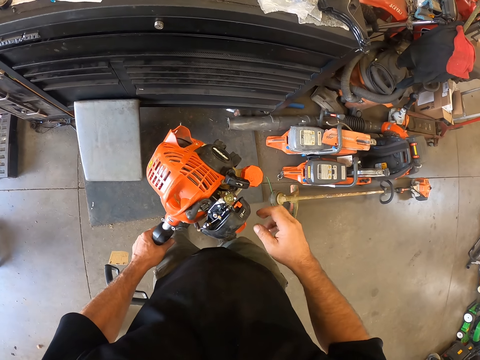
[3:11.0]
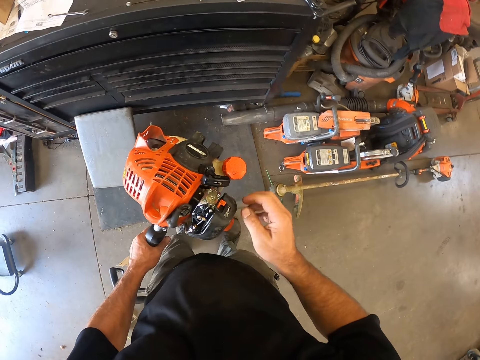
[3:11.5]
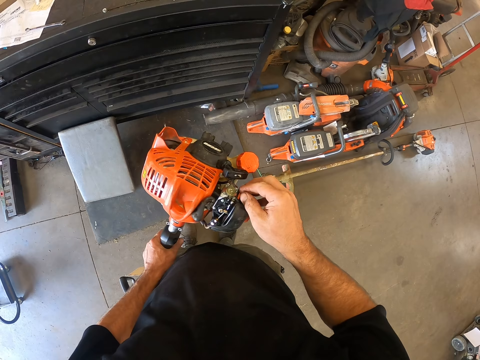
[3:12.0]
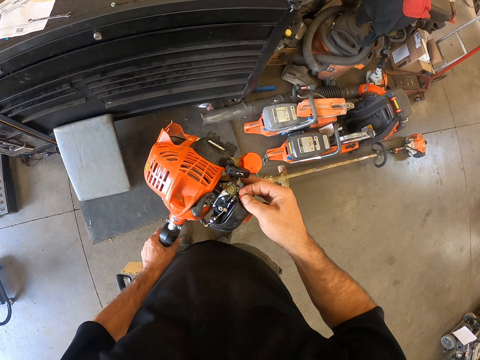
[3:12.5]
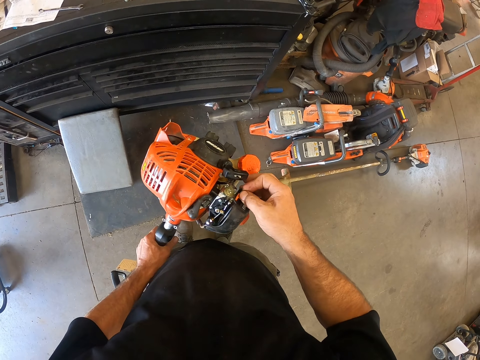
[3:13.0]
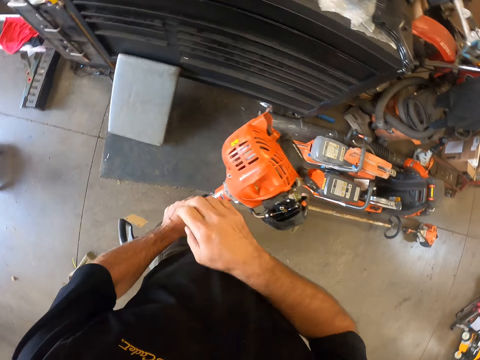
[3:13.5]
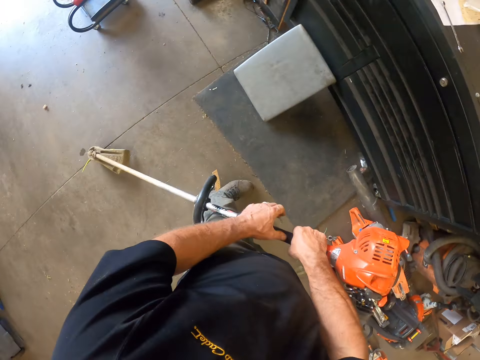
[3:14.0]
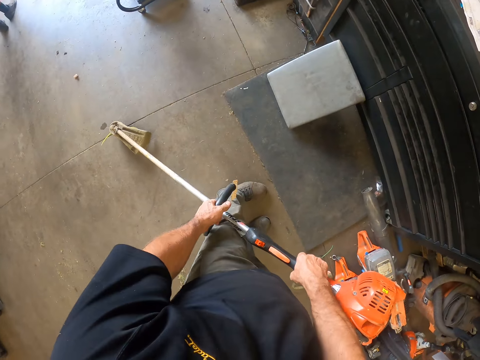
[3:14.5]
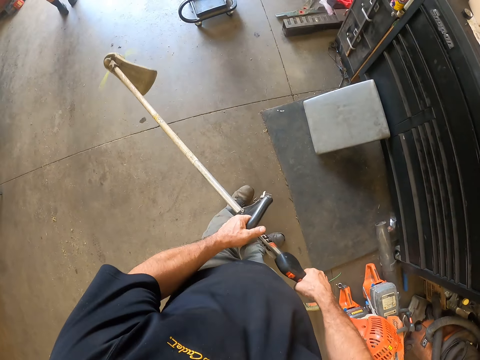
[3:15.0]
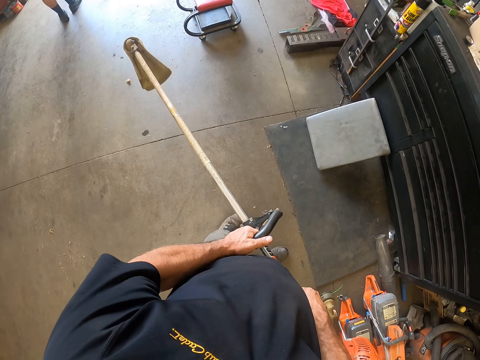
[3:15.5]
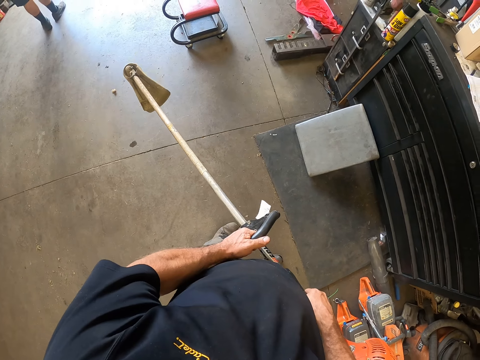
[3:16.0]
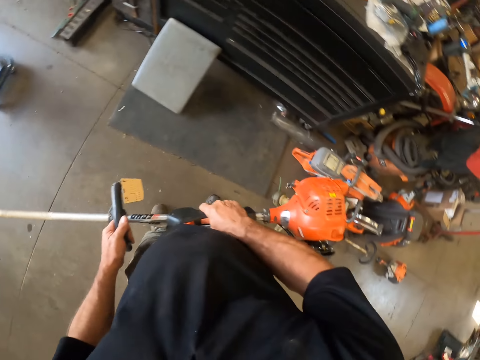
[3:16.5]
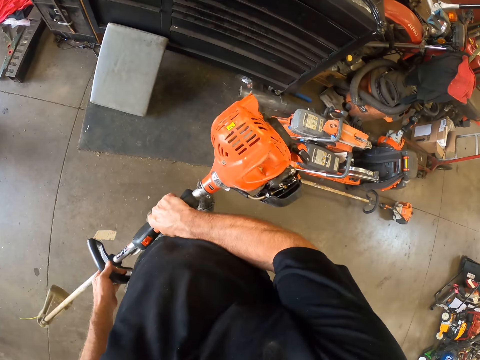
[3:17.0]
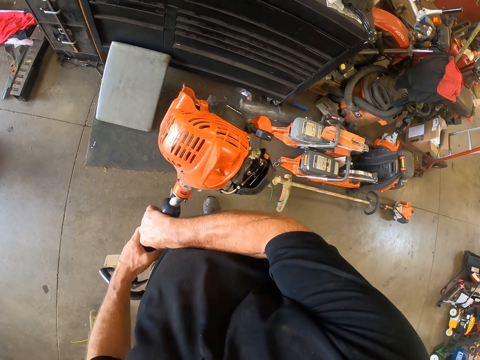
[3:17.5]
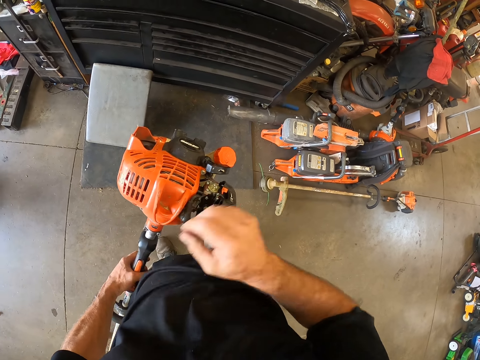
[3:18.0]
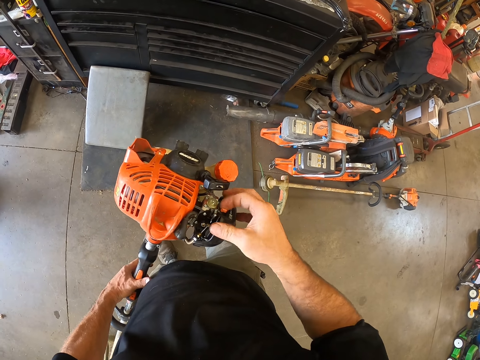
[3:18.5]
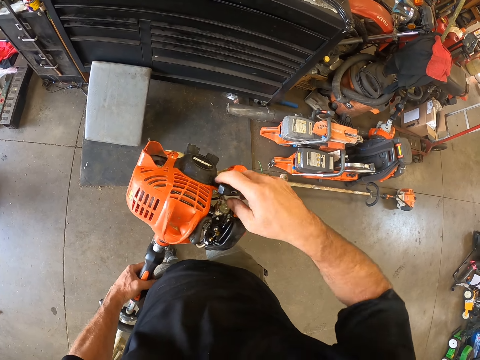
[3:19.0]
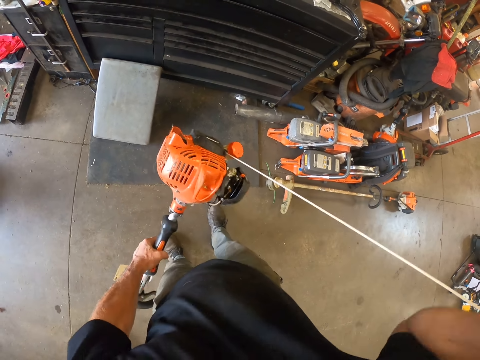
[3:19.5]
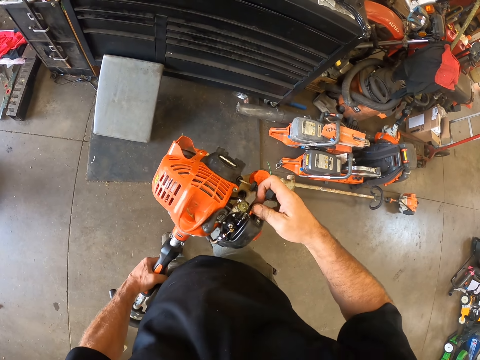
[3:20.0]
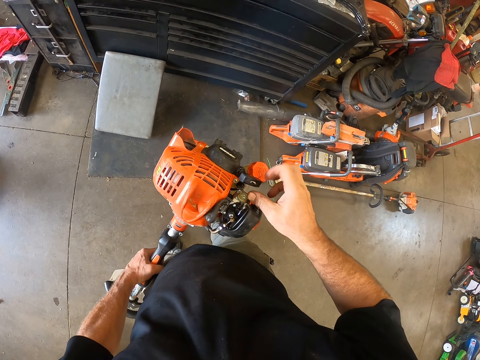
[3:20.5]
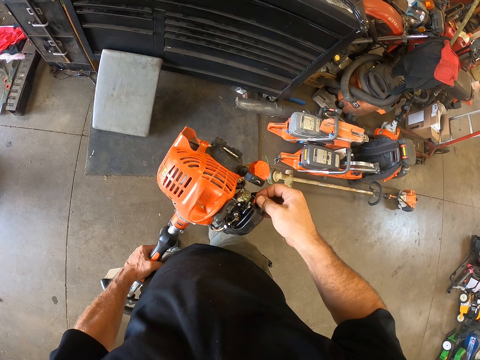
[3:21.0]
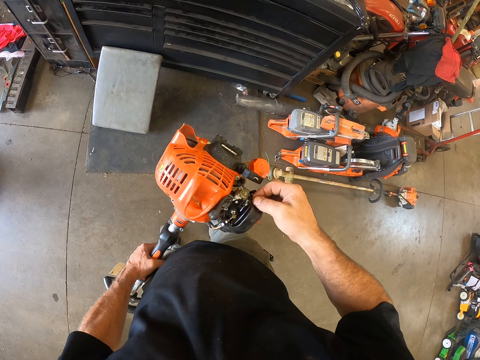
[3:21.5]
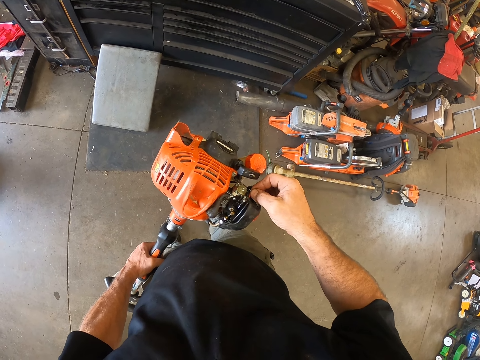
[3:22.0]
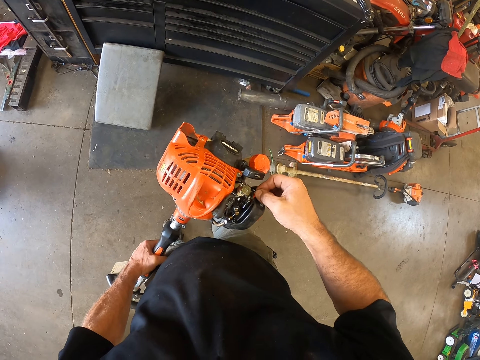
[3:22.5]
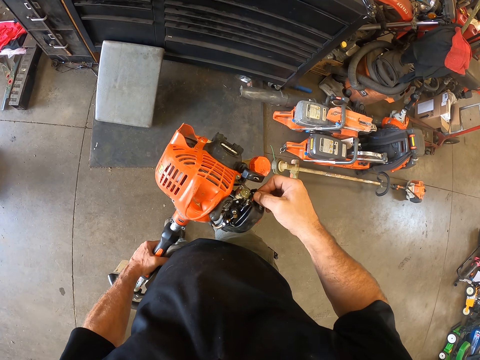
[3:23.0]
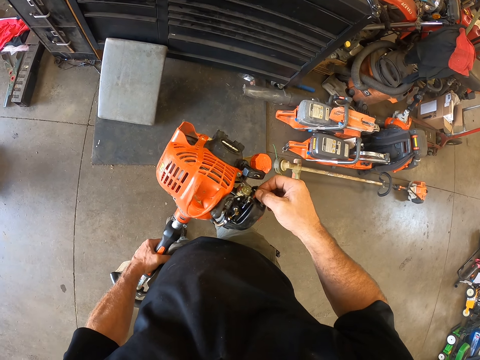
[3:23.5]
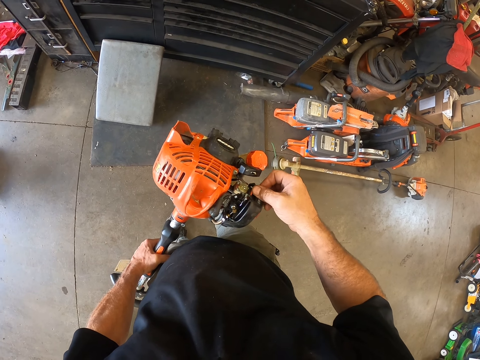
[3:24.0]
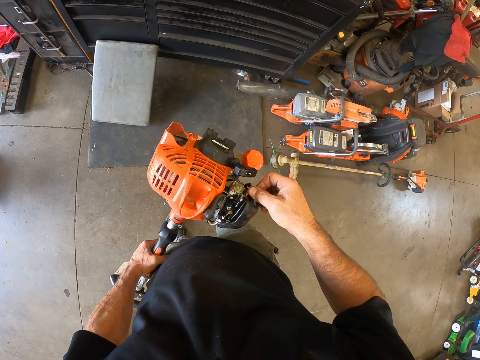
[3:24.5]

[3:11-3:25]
The camera wearer pushes the first switch of the grass trimmer or grass cutting machine with his right hand. He lifts the grass cutting machine. He holds the grass trimmer with both of his hands. He pushes the first switch of the grass trimmer with his right hand. He pulls the starter handle of the grass trimmer with his right hand. He lifts the grass cutting machine. He pushes the first switch of the grass trimmer with his right hand.

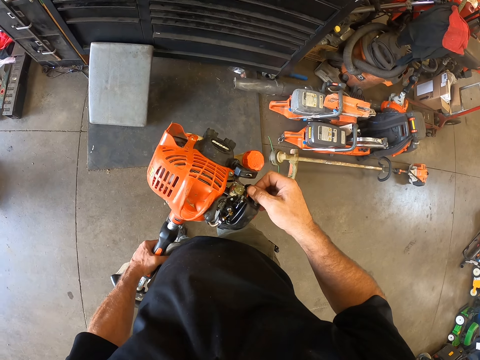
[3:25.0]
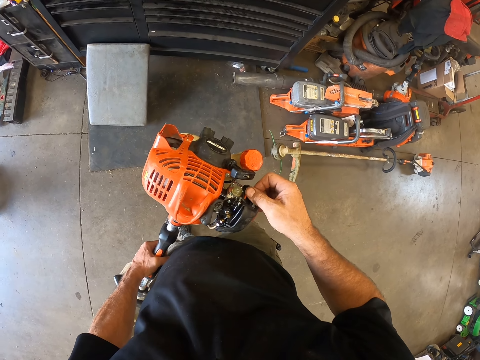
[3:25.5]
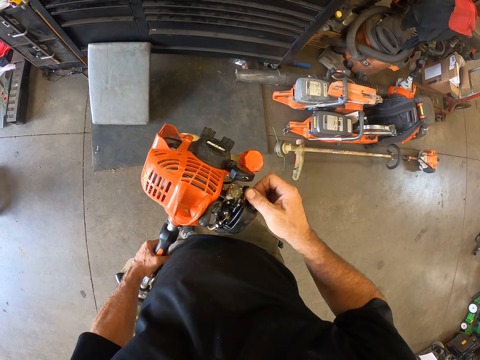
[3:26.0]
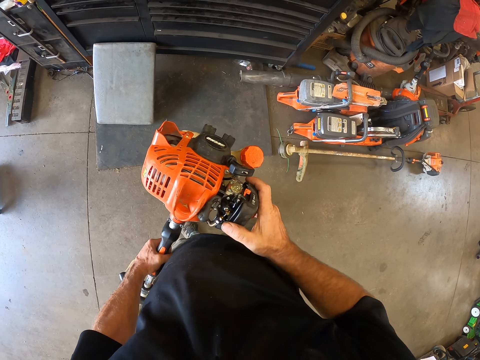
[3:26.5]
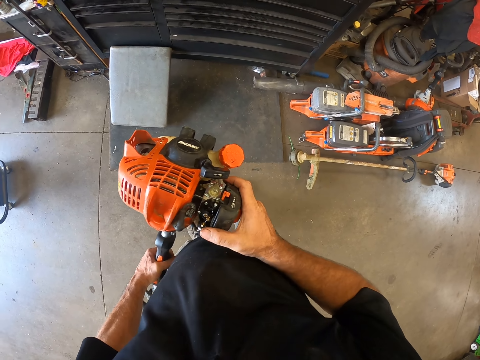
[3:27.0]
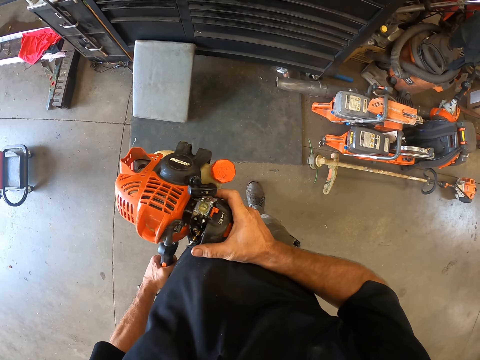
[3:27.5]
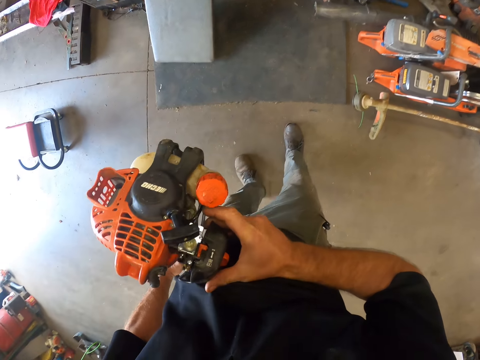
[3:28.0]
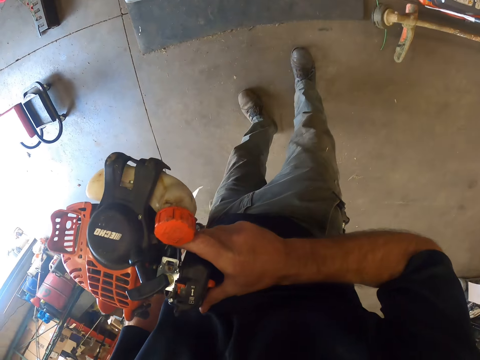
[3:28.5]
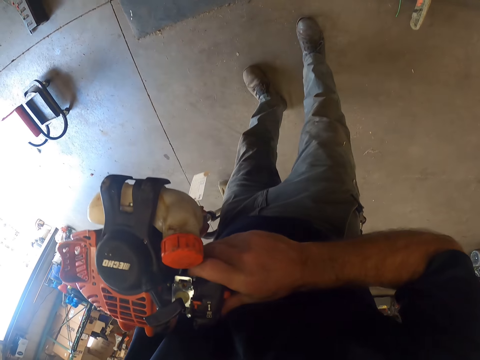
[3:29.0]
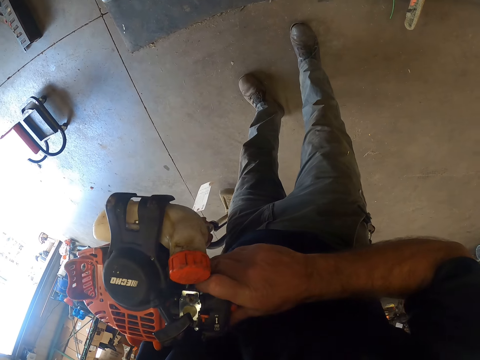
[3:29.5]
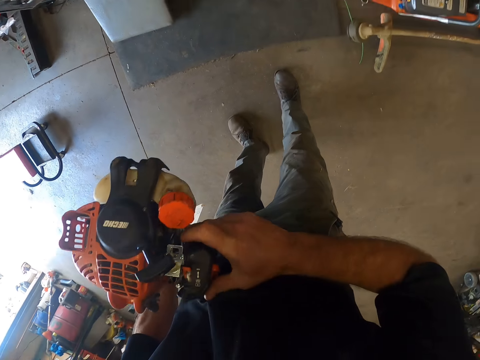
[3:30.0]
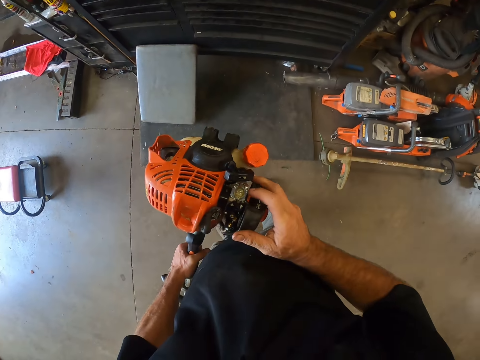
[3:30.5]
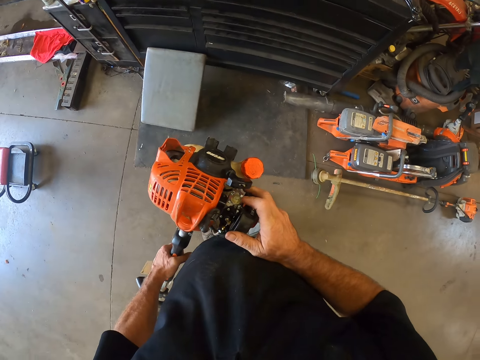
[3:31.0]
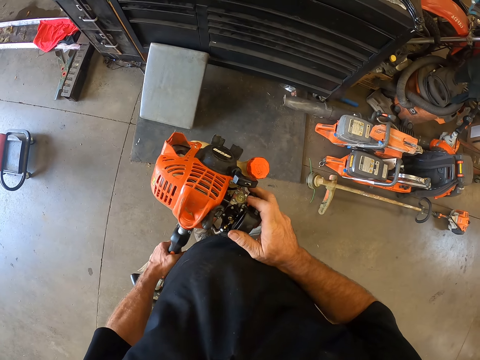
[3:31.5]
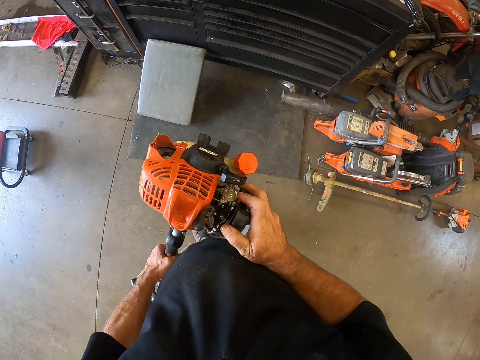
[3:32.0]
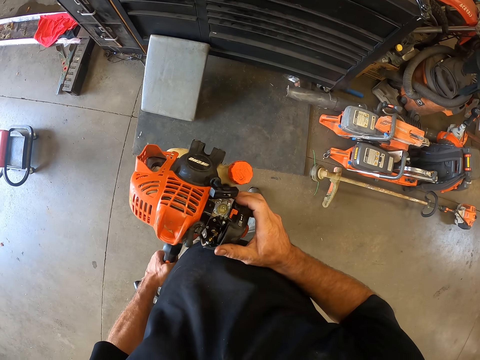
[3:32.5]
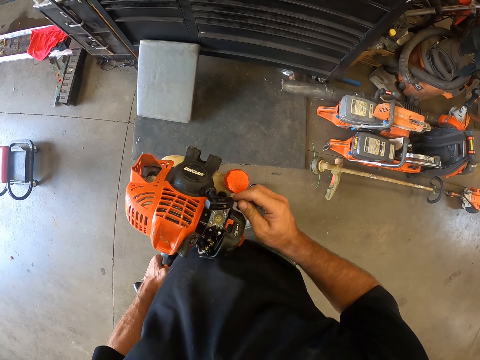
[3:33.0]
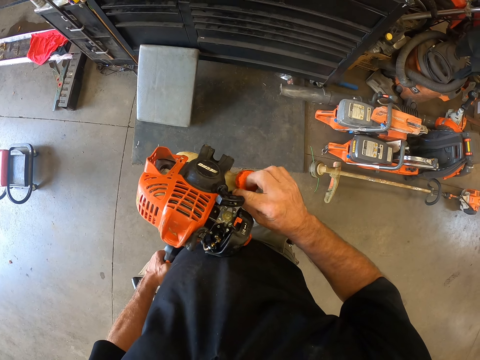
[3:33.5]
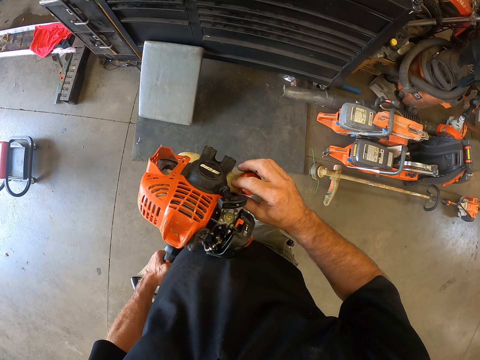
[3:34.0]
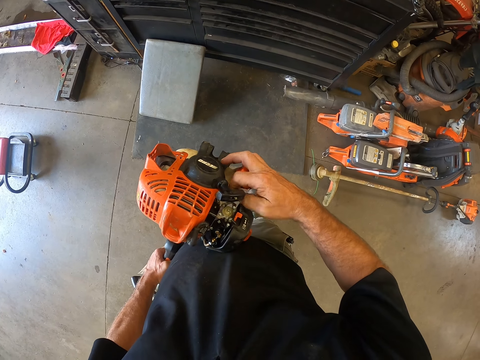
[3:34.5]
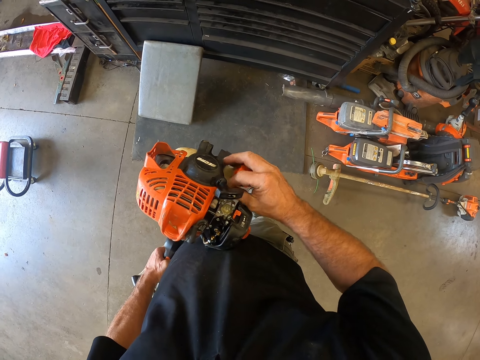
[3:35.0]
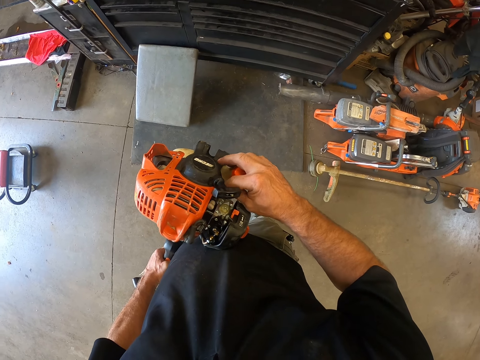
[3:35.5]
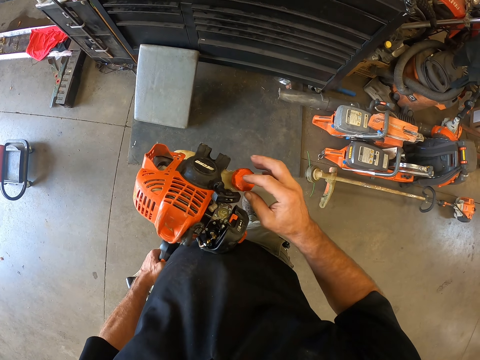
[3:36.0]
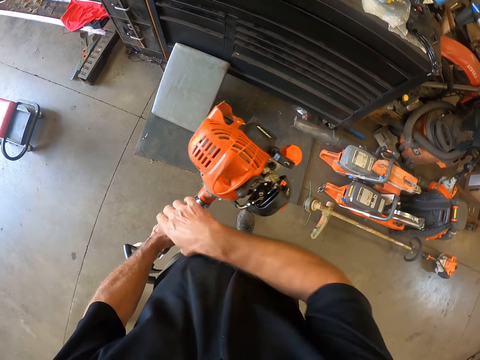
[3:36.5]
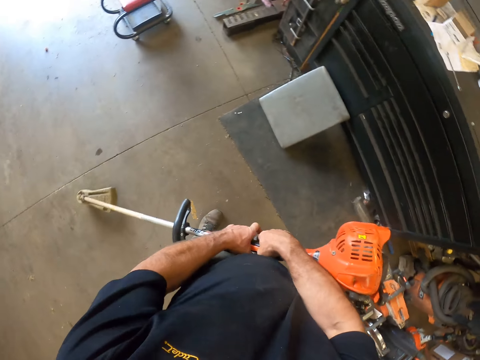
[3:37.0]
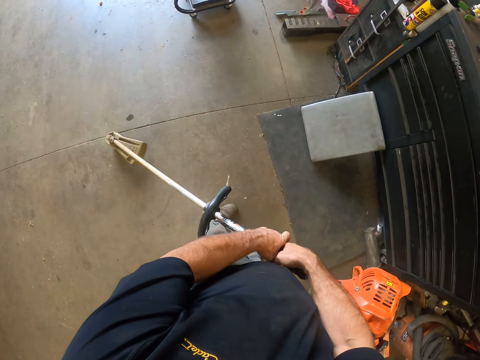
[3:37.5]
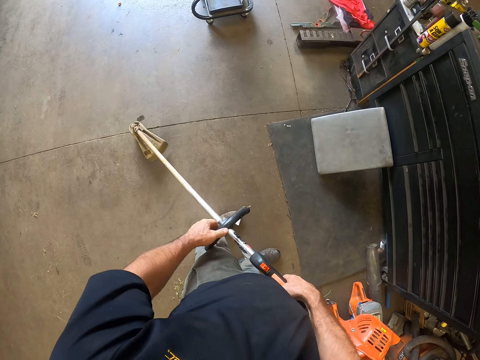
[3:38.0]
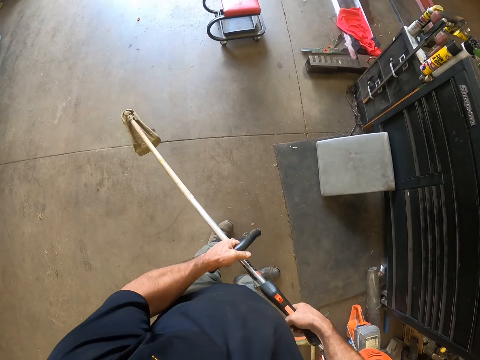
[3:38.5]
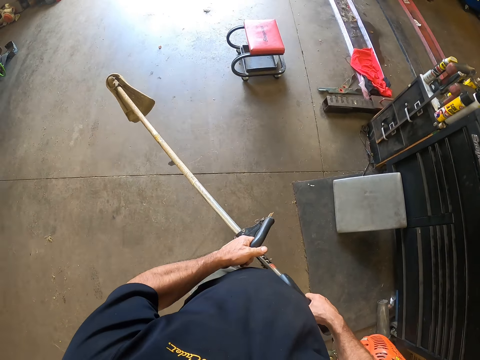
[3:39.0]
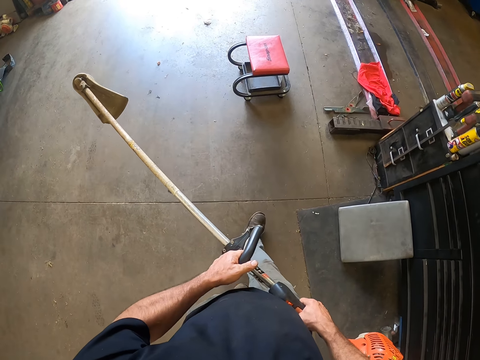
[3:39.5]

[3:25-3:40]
The camera wearer looks at the grass cutting machine. He touches the fuel hose pipe line of the grass trimmer with his right hand. He holds the grass trimmer with both of his hands. He moves forward.
